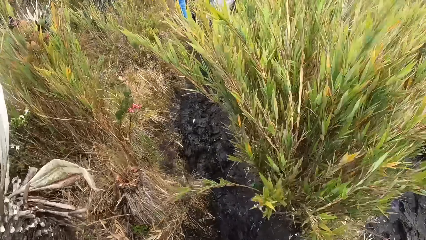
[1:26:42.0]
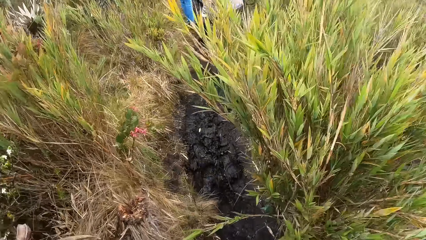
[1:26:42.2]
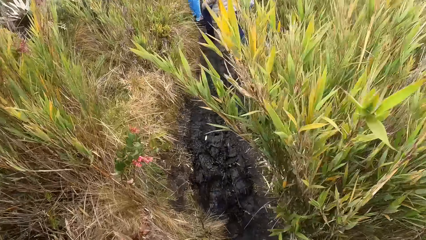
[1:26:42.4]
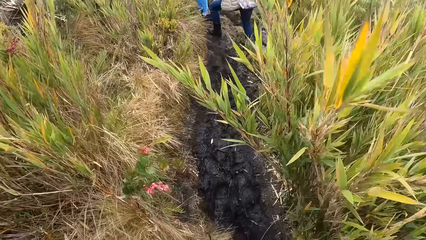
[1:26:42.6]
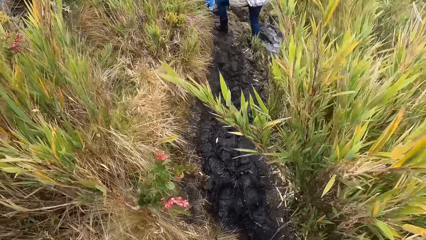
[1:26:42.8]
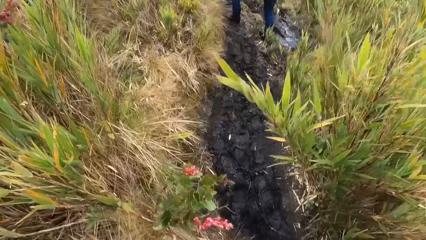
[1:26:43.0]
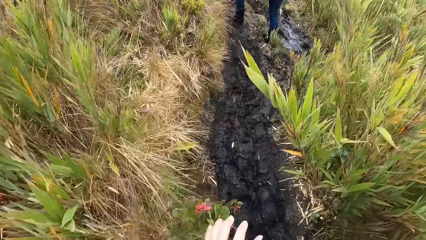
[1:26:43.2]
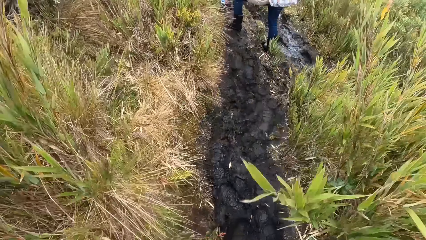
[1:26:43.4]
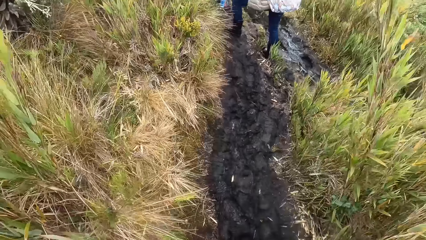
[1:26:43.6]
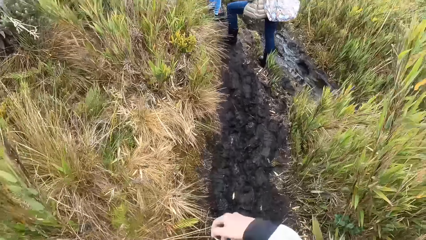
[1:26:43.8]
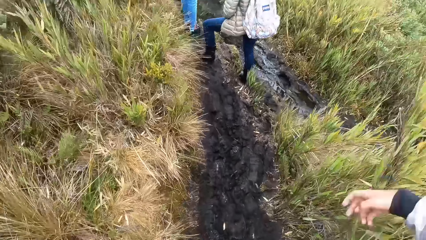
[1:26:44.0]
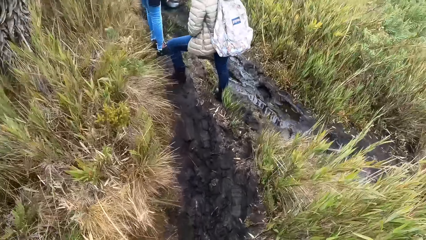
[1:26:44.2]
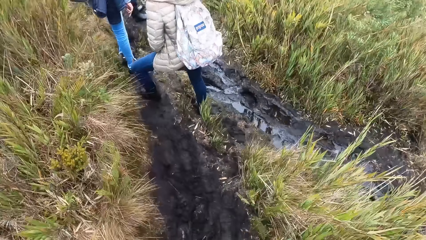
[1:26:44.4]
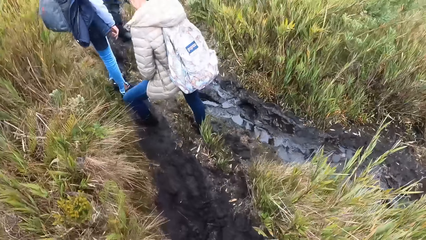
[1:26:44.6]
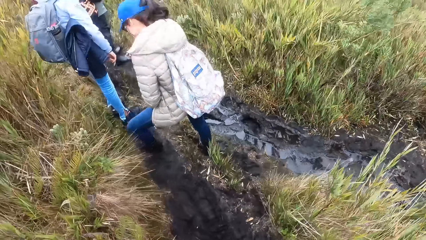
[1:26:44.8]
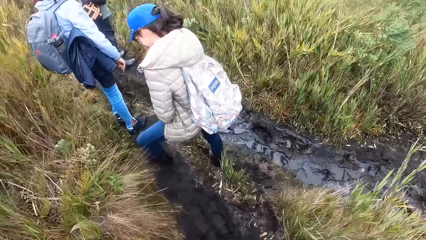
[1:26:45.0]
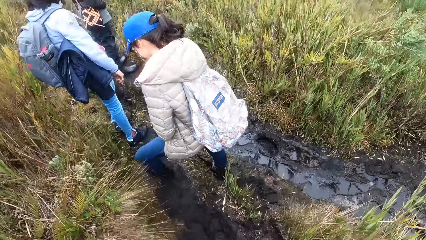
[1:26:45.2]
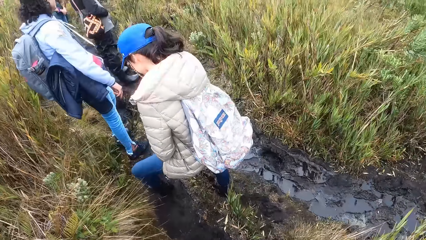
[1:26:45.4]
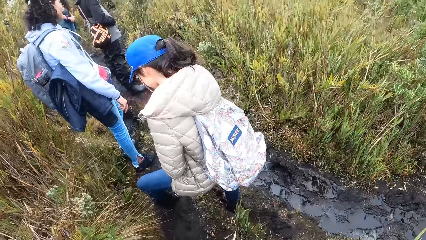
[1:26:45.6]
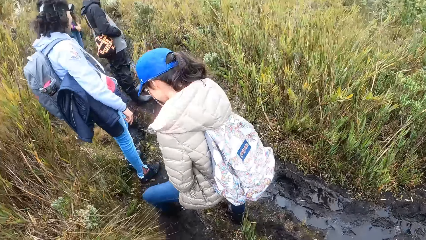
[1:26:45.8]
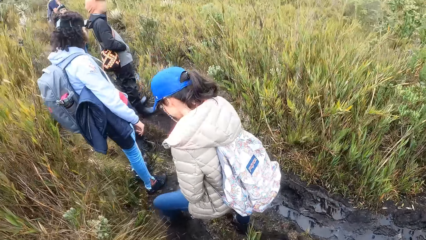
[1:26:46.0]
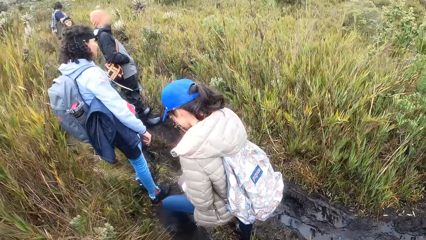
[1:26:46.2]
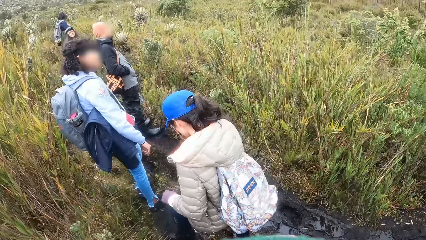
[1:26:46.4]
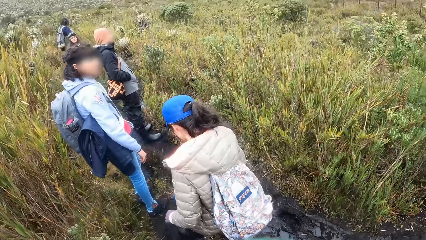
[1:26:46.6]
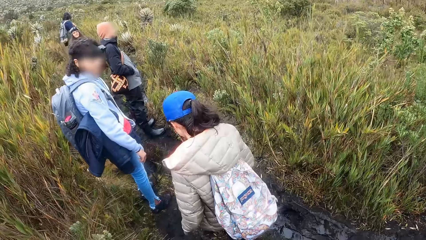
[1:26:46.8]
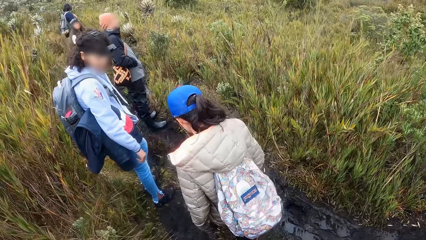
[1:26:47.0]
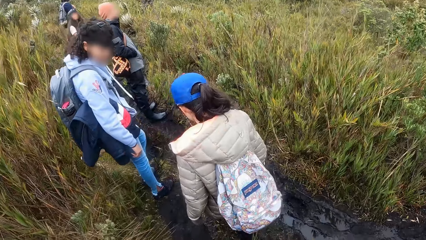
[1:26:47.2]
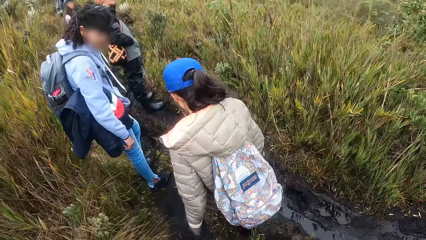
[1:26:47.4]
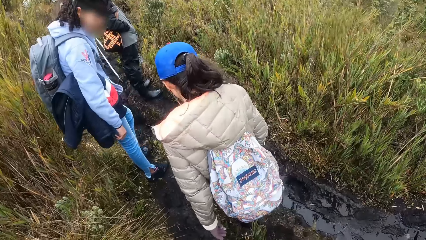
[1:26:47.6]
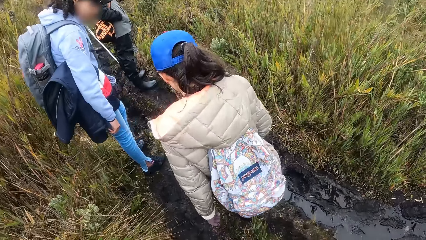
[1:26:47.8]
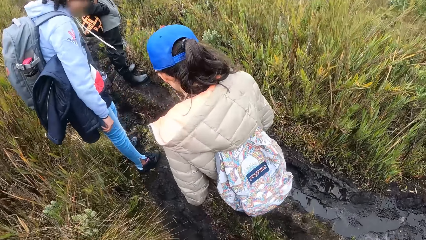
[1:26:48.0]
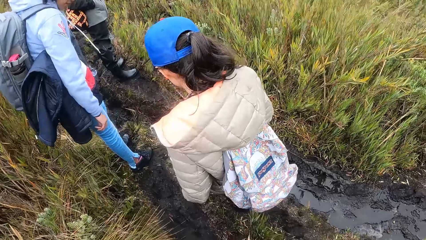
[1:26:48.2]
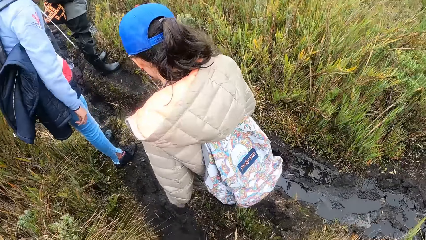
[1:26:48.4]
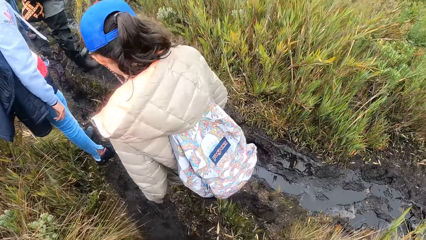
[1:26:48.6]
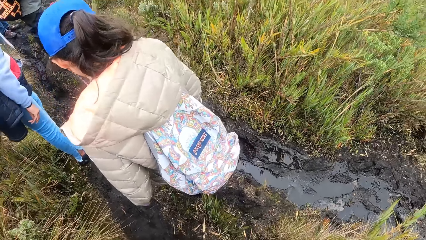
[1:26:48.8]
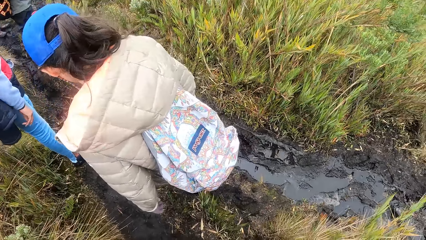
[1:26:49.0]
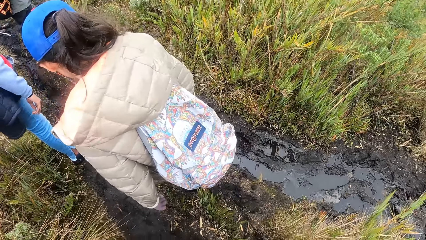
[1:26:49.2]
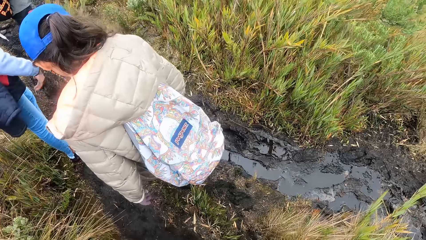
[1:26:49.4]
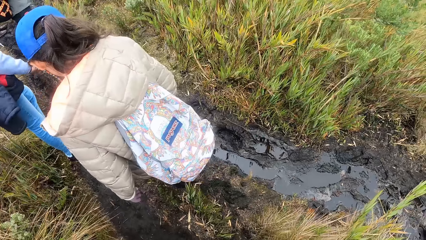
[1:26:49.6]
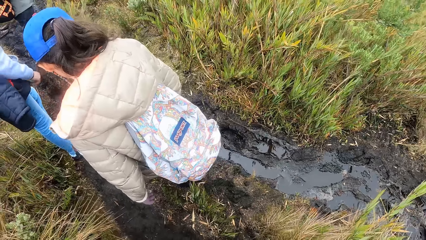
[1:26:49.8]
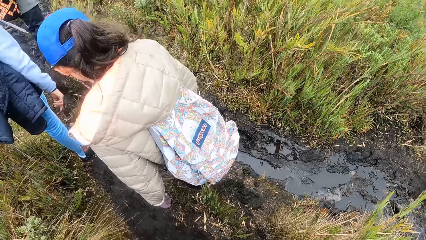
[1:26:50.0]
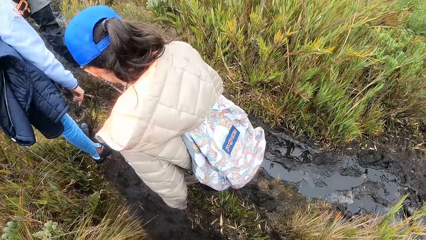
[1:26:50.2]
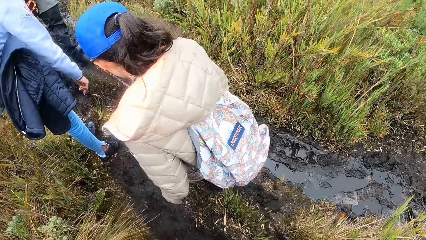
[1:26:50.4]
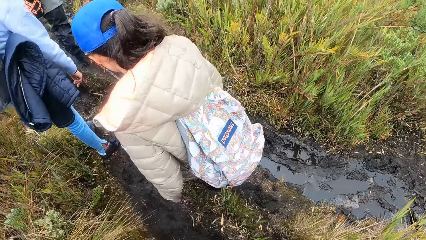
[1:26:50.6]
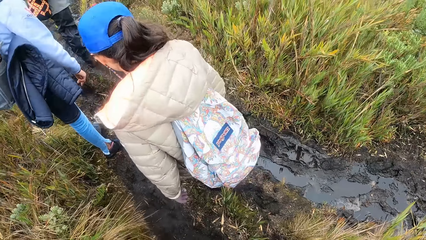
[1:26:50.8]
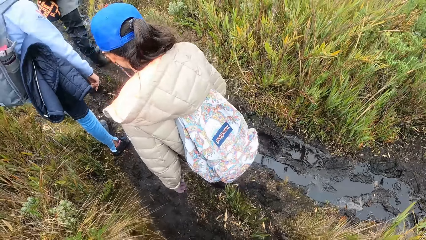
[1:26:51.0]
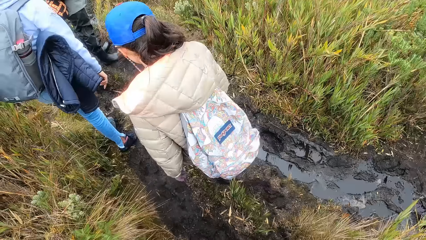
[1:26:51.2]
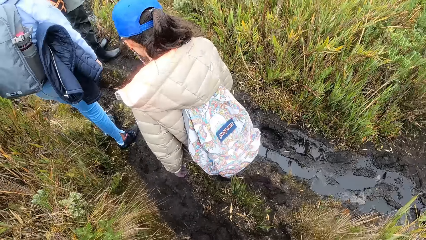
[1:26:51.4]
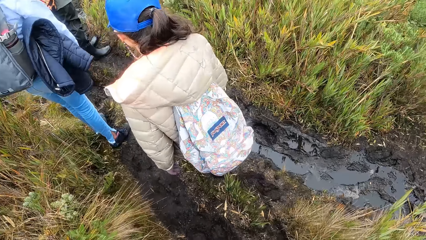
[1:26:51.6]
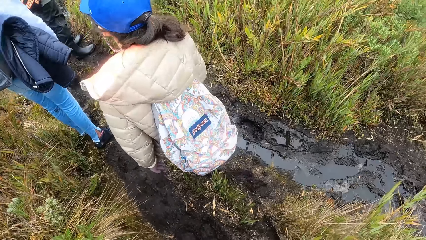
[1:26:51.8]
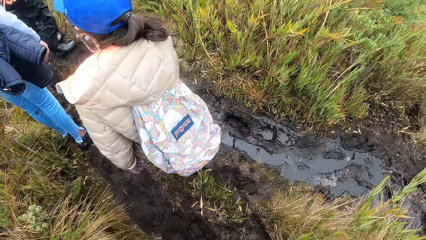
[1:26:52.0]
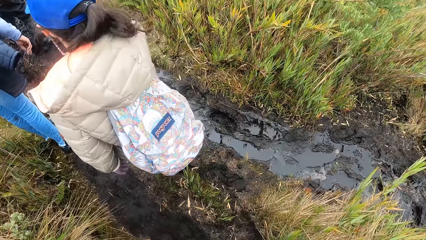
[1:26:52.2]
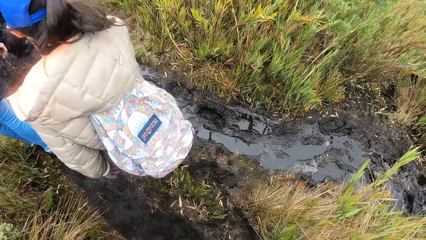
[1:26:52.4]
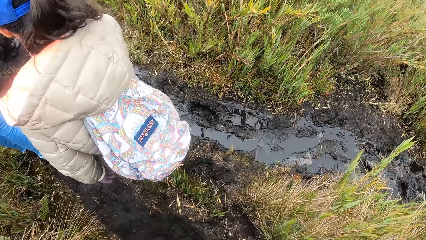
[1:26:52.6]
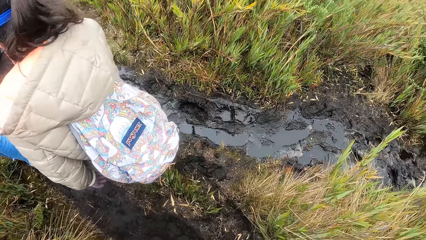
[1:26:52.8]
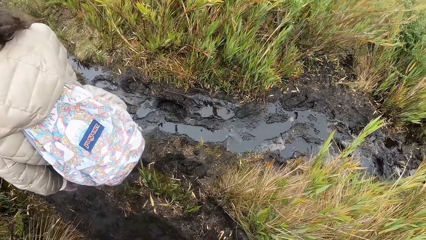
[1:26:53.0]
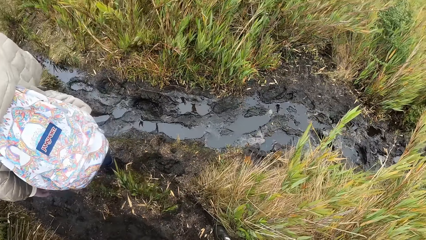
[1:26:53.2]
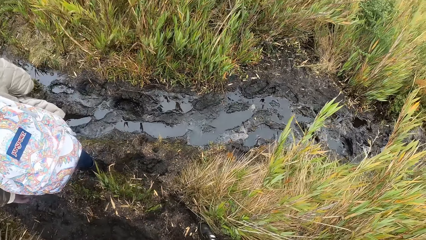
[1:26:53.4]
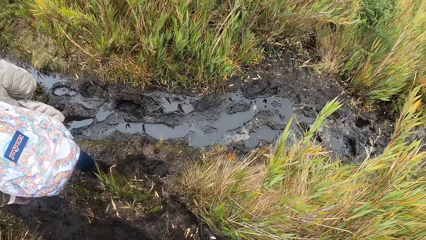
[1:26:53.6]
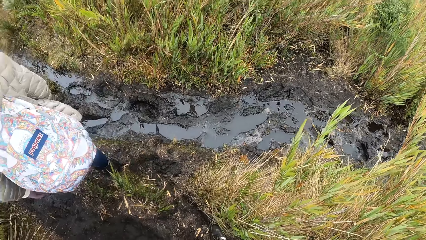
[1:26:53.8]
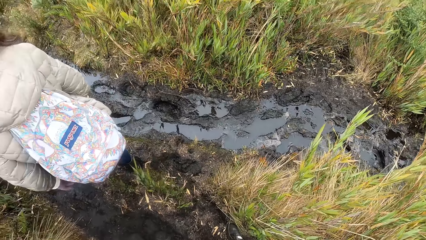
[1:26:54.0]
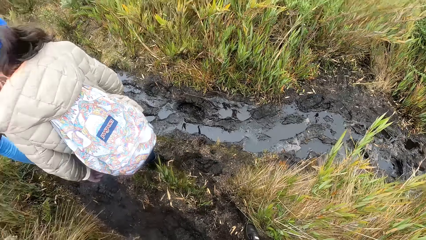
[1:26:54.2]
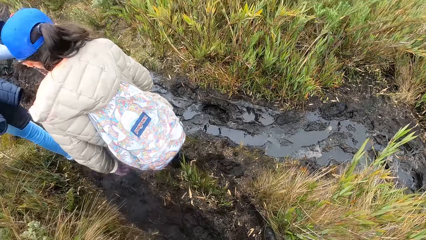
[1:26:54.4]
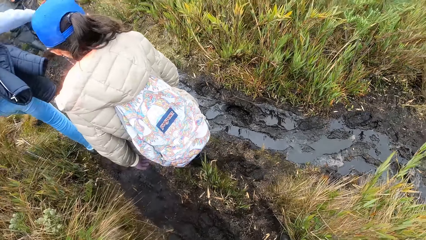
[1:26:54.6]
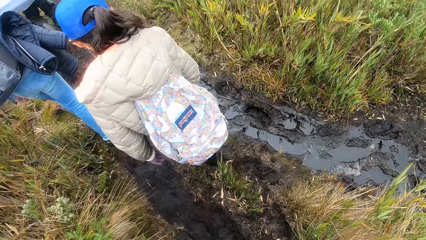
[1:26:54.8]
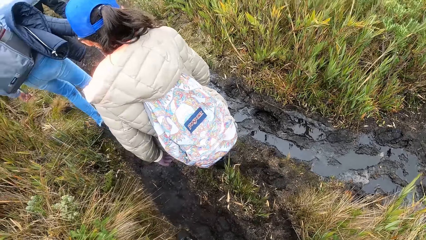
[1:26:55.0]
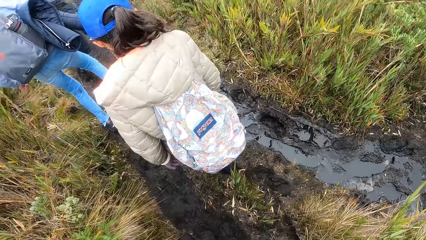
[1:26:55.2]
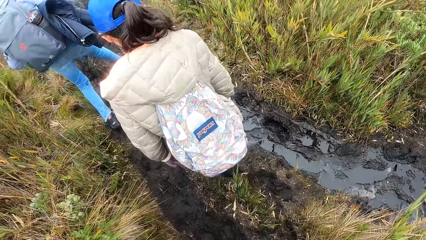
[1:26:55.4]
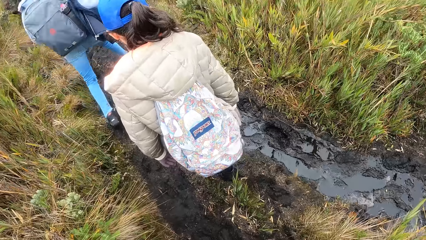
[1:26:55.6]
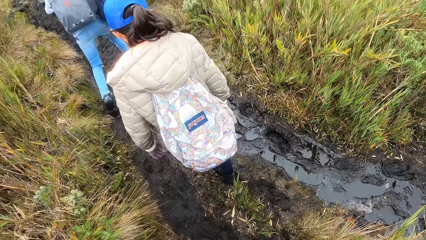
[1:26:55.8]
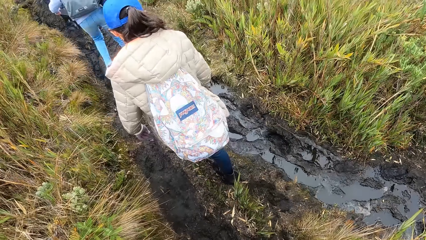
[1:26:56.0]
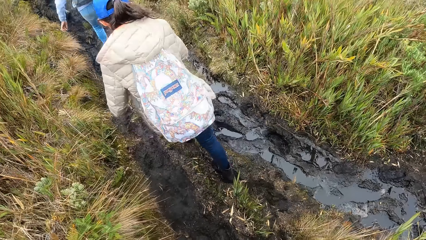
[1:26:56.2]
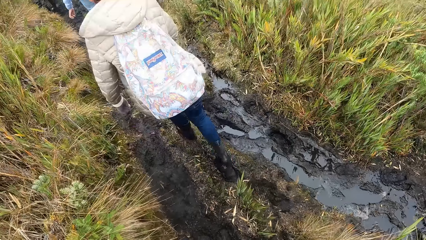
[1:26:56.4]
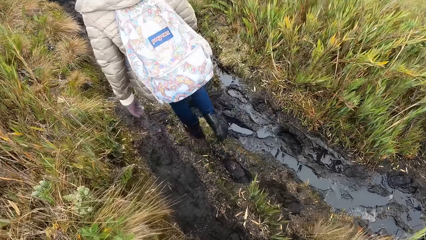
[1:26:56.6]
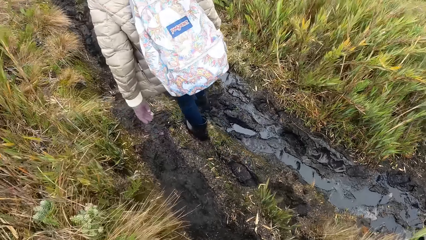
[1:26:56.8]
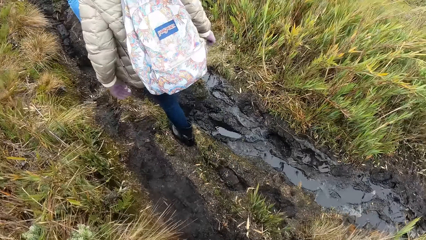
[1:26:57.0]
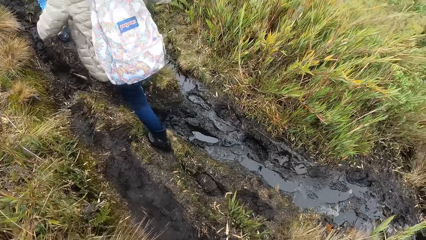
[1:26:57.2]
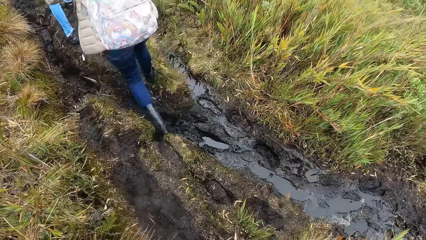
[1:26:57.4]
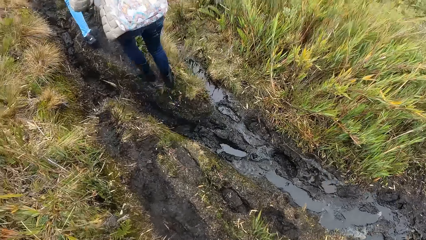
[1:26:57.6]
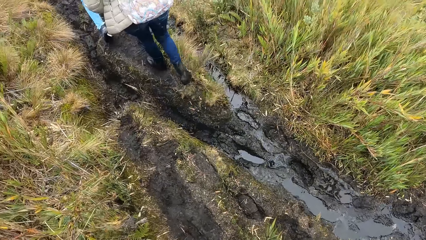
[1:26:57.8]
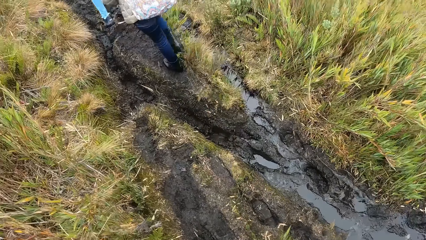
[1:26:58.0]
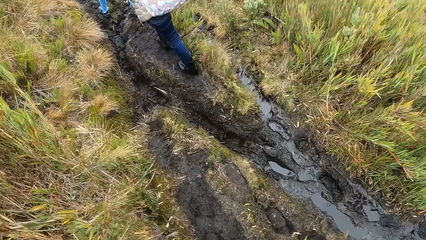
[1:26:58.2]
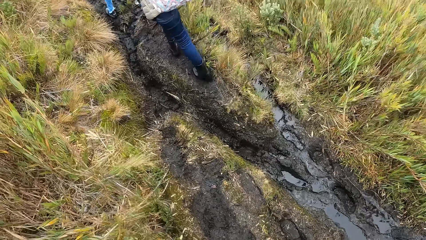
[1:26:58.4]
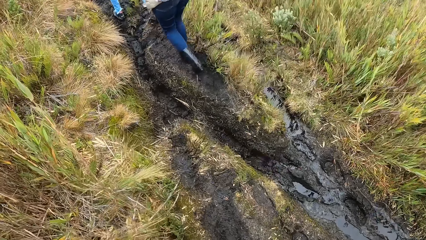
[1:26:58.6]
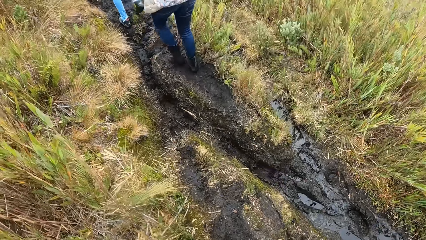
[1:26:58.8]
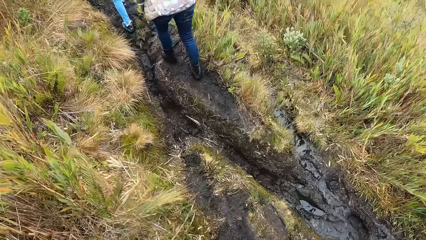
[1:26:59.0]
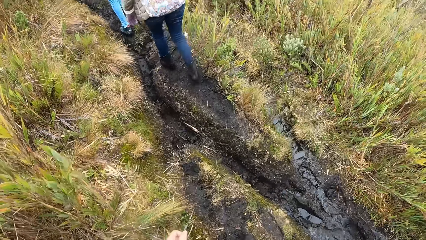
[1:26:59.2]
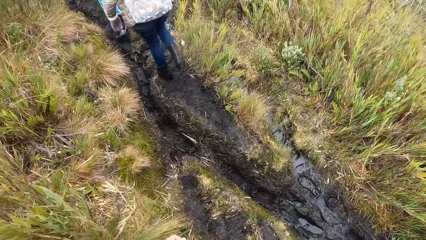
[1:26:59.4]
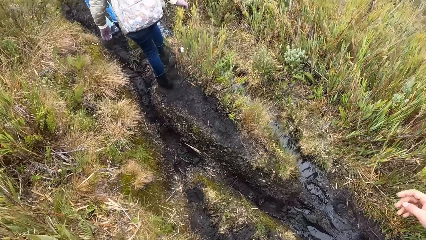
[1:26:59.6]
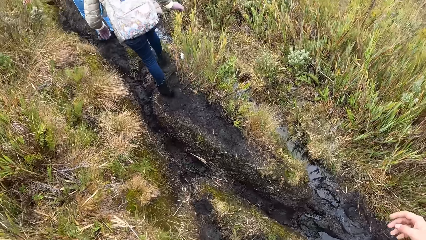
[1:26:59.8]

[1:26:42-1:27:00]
The camera wearer moves a flower with his left hand. He moves a grass with his right hand. A woman walks on the grassland. Another woman walks on the grassland.
